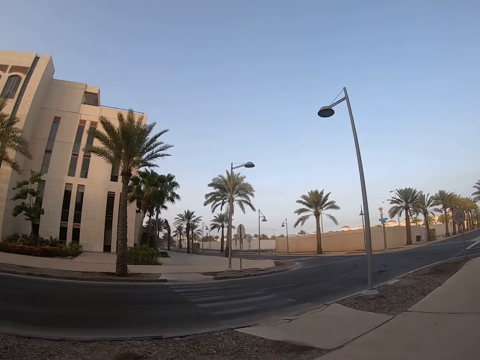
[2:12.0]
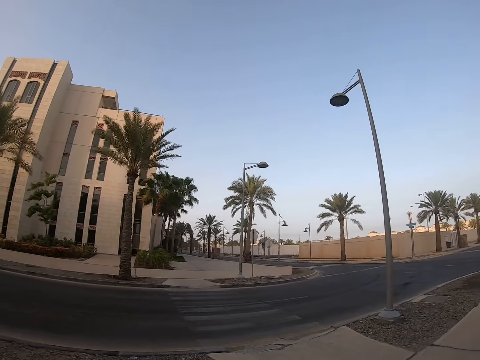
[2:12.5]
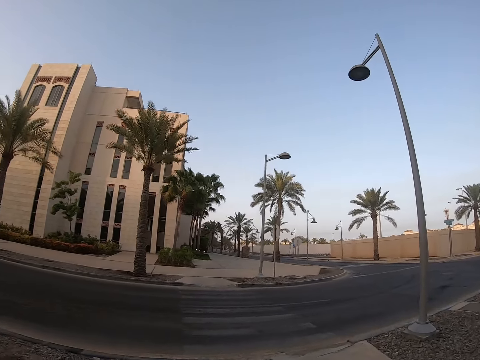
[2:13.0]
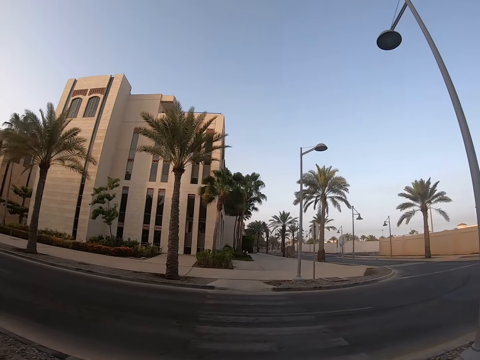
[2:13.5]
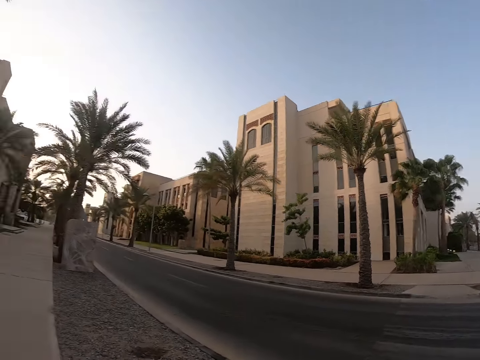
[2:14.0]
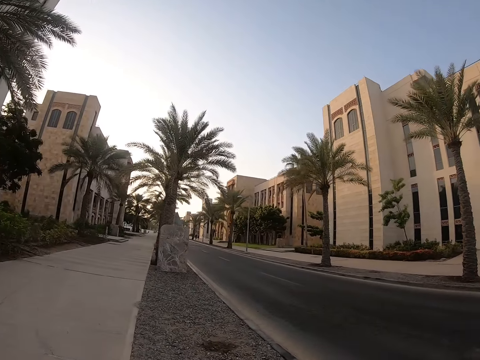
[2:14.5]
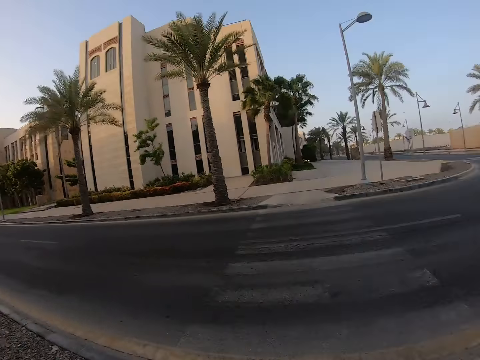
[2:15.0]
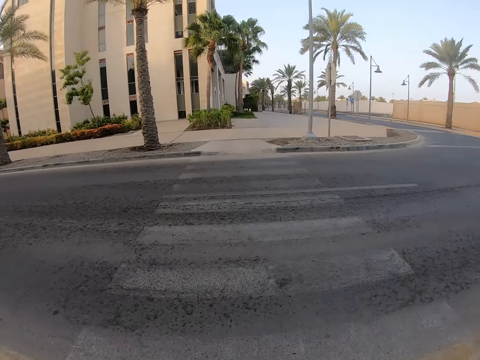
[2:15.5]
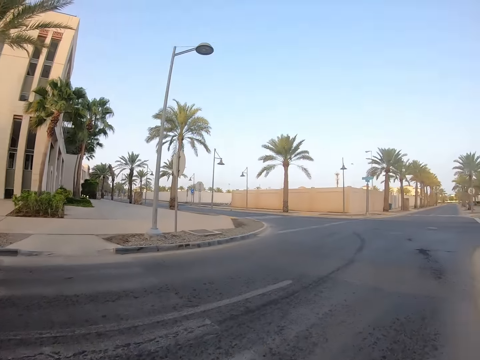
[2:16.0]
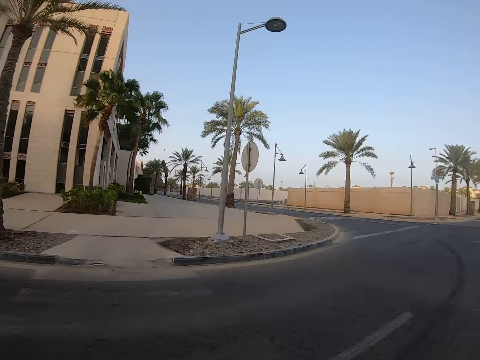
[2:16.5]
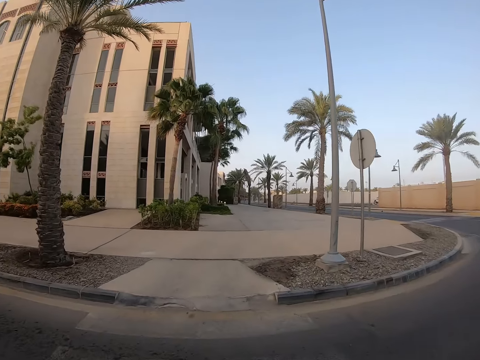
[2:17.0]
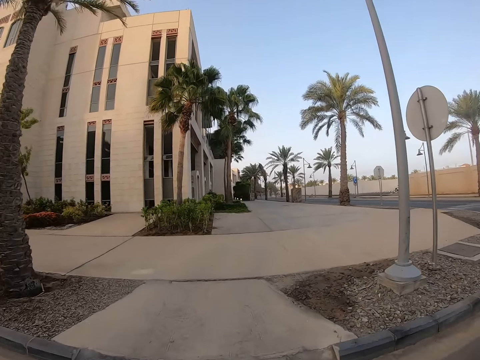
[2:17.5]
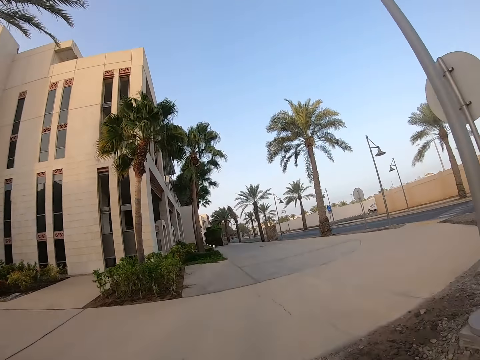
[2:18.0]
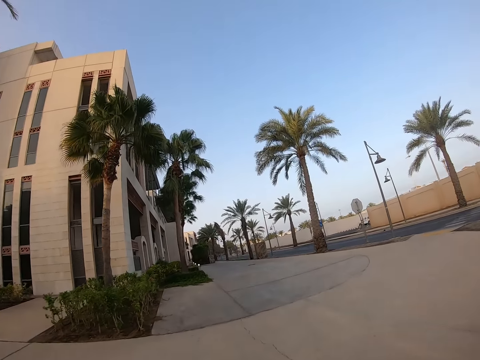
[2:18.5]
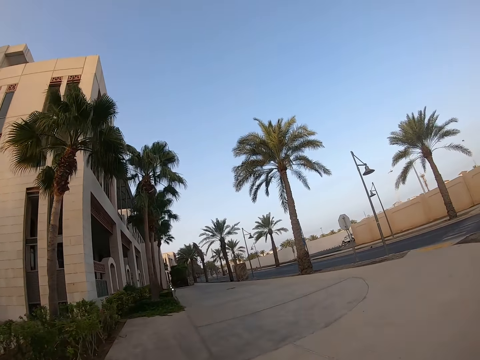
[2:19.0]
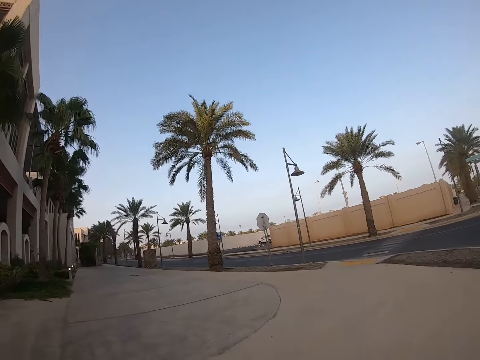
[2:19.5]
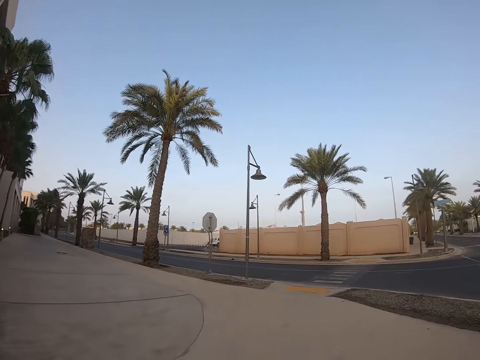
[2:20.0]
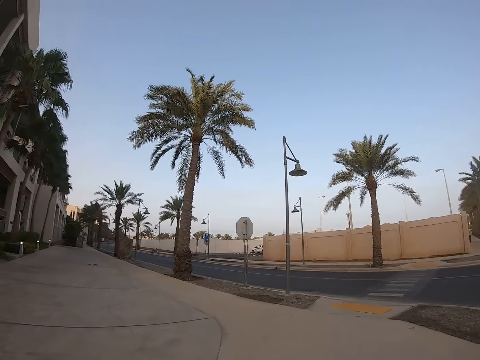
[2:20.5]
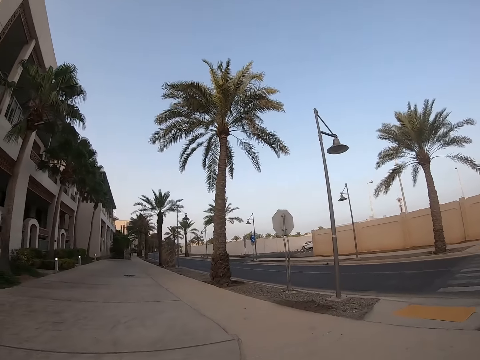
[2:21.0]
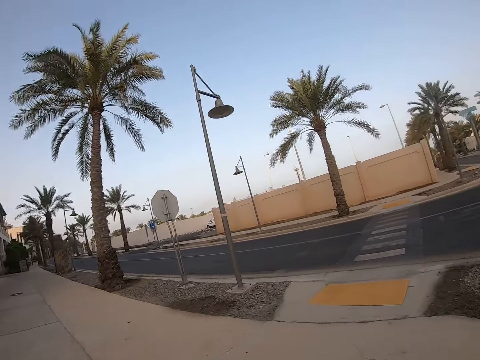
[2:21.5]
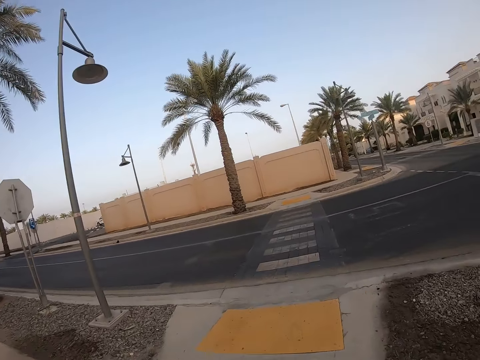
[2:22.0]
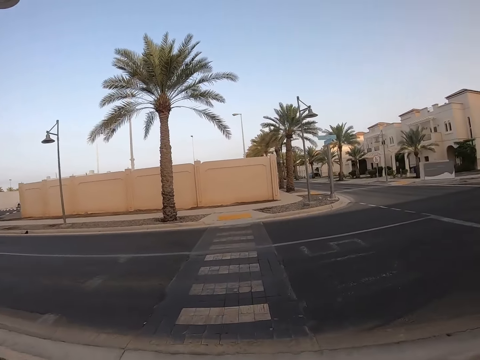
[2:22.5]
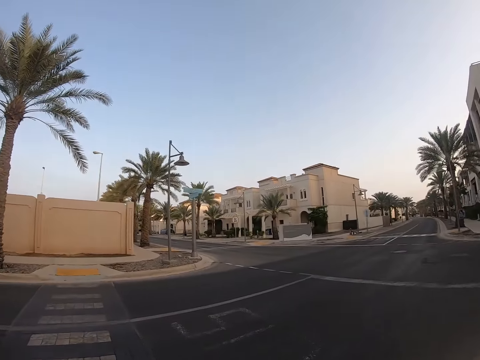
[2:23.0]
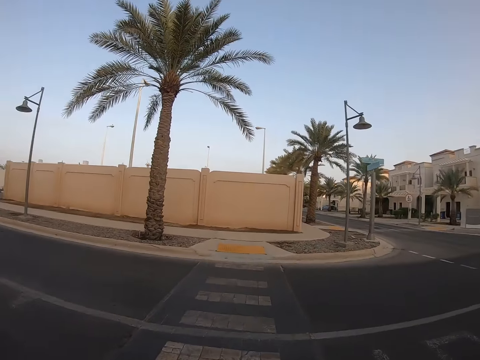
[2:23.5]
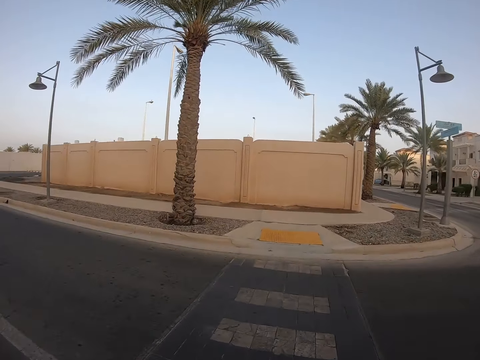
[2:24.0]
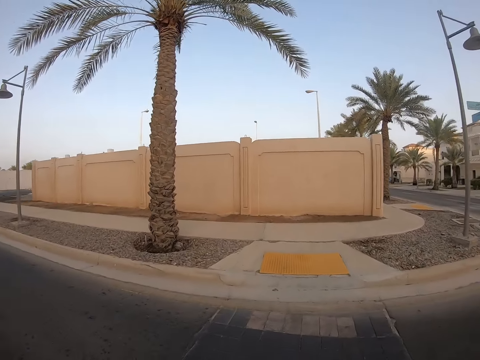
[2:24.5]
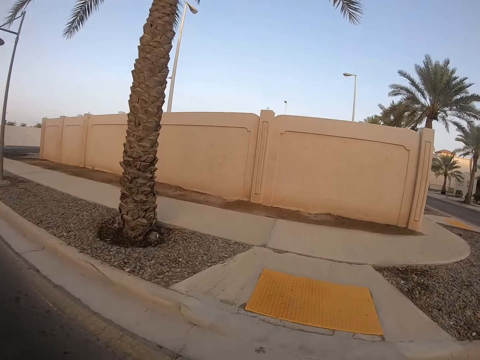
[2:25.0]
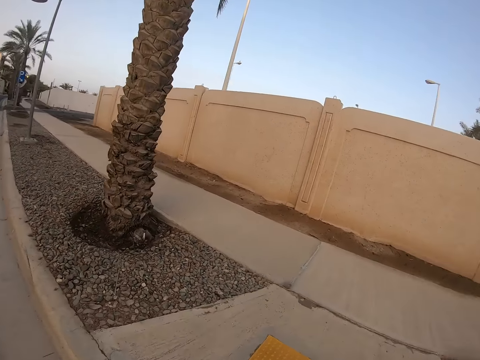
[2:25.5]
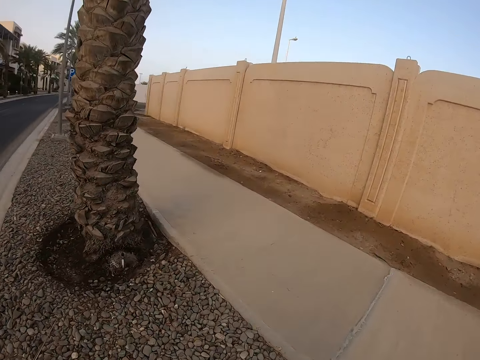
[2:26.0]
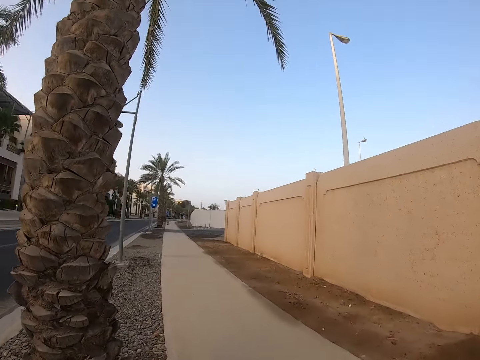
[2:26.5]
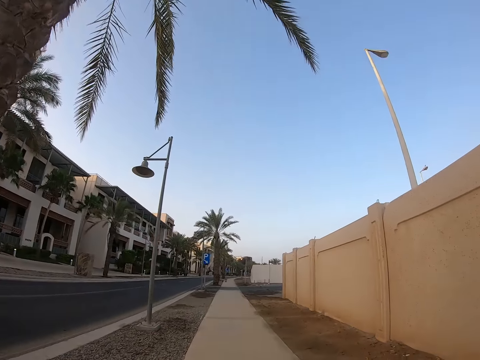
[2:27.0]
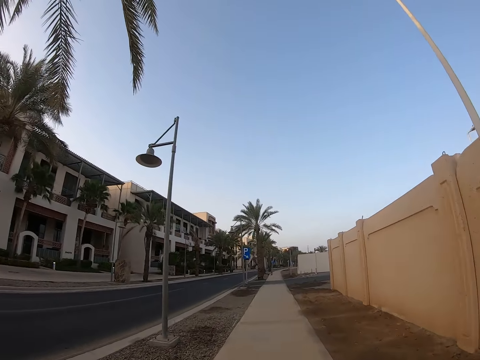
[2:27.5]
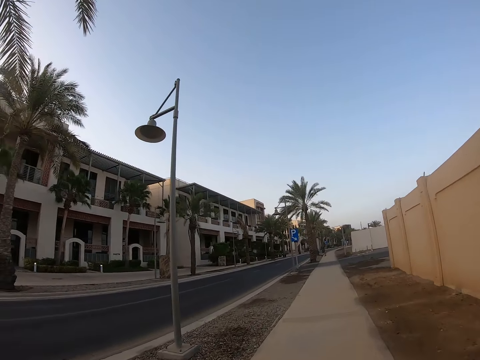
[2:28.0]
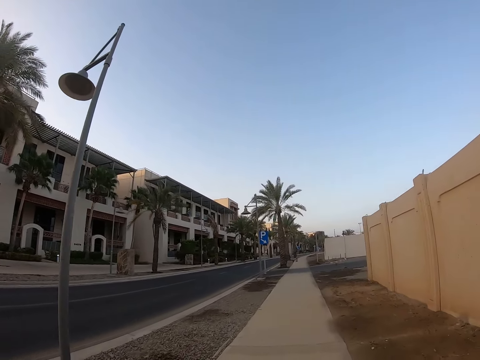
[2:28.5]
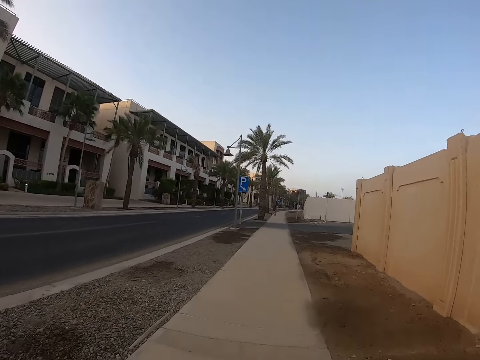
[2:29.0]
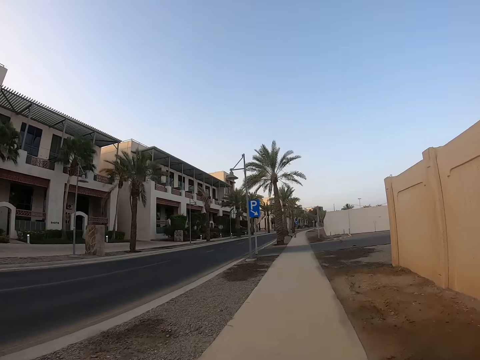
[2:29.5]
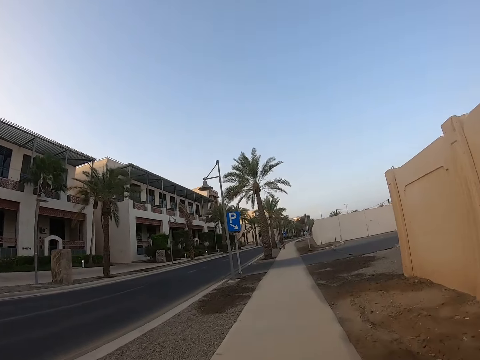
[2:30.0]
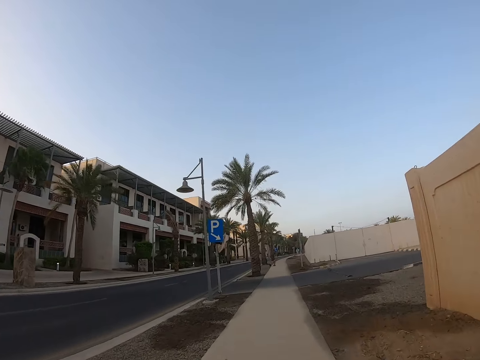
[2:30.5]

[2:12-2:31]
The camera wearer turns around. They look around. They run on the road. They turn around. They run on the pavement. They run on the road. They turn around. They run on the pavement.

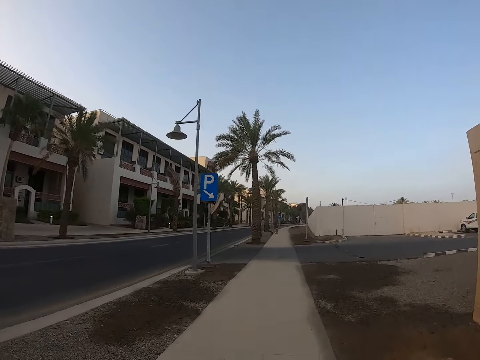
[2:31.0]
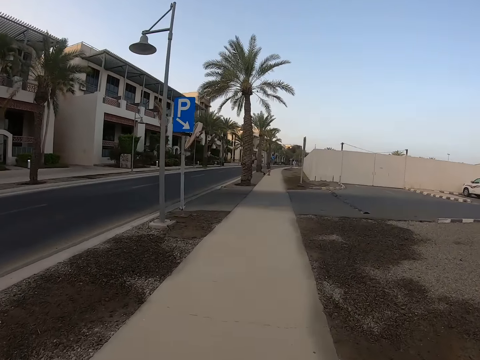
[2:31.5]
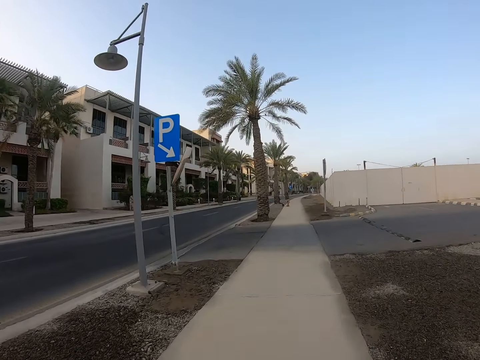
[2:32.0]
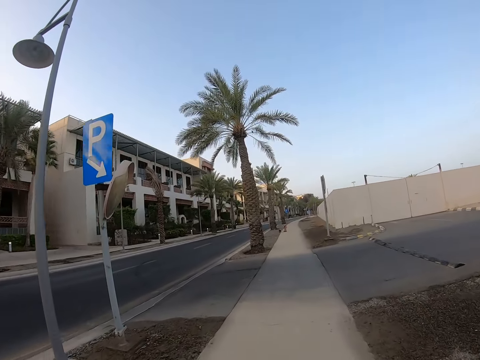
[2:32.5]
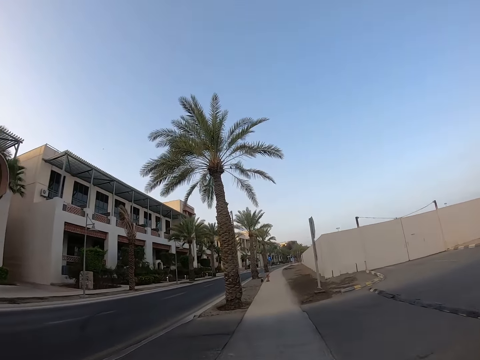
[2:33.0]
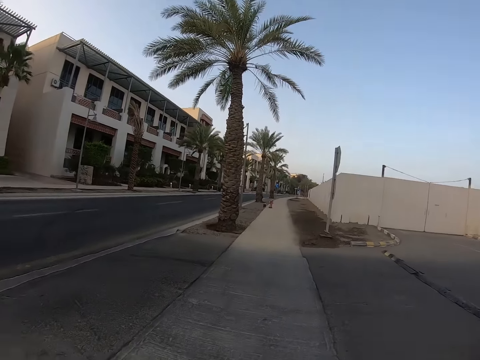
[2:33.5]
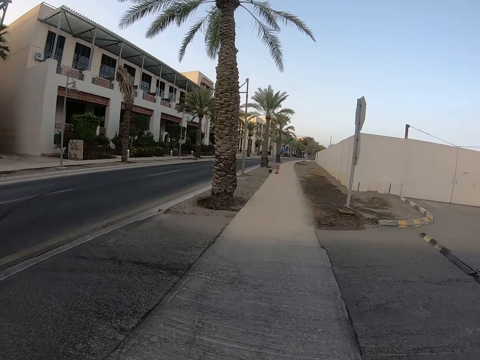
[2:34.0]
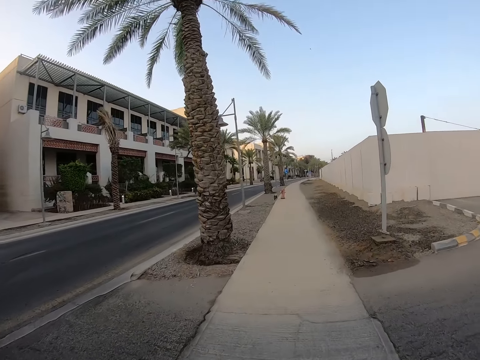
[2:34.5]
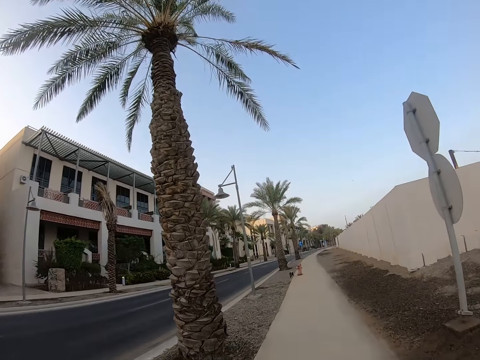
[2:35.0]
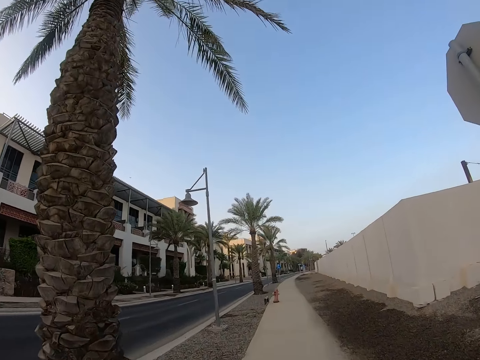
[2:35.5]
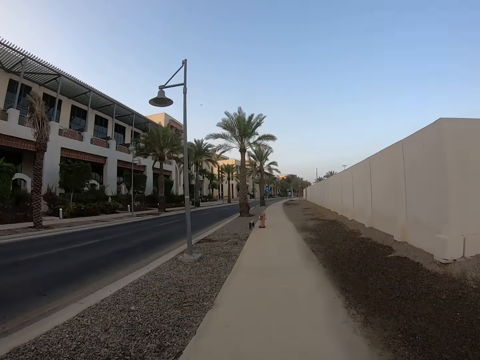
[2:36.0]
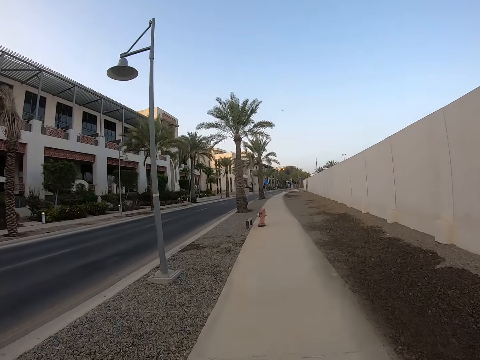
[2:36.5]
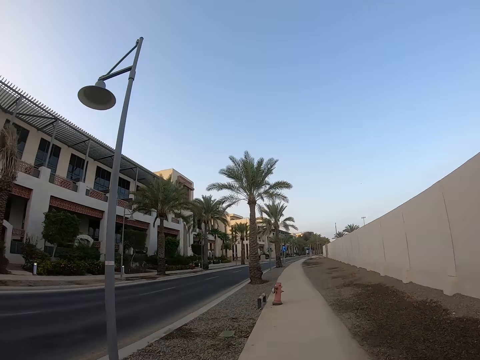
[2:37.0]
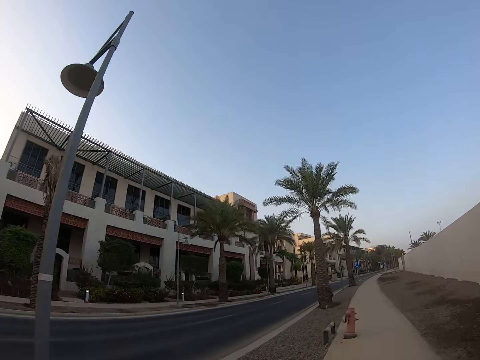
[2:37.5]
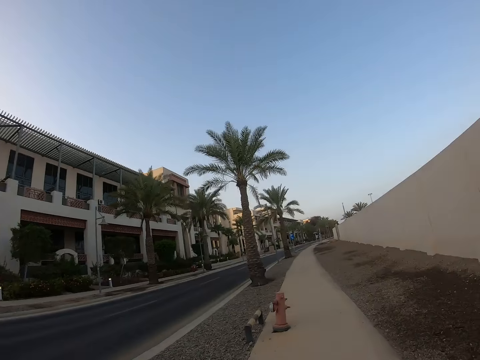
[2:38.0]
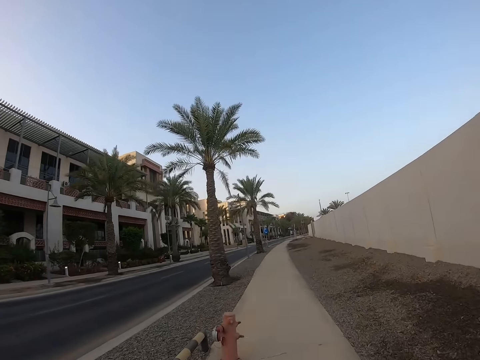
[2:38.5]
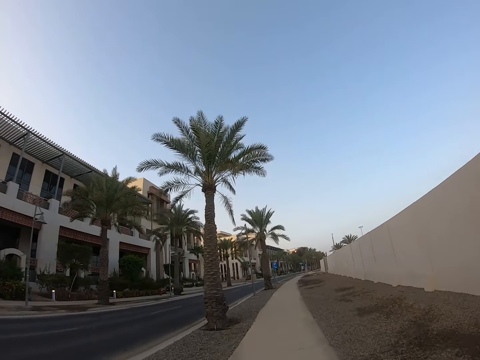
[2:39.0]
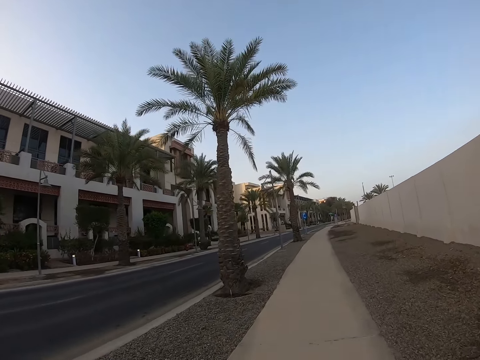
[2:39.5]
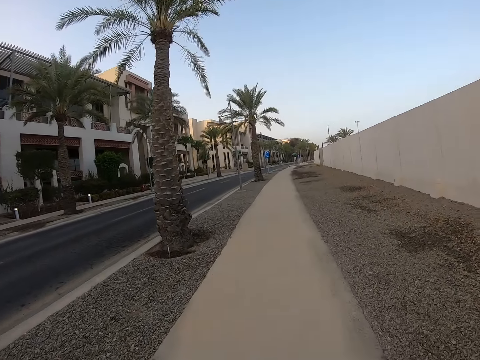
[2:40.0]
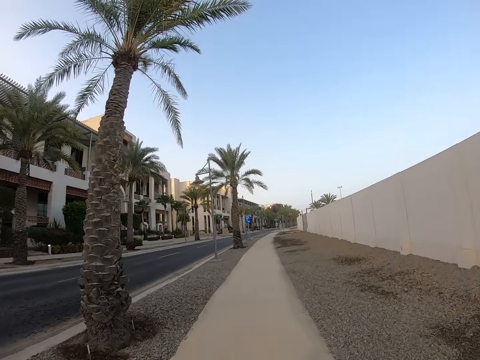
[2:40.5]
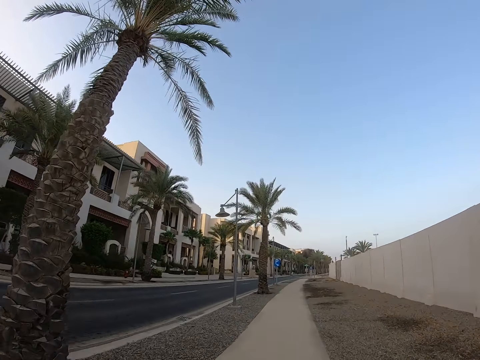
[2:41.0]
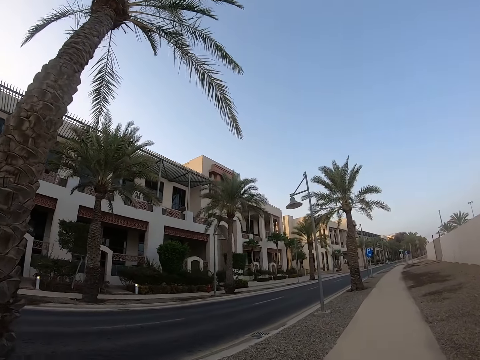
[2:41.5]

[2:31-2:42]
The camera wearer runs on the pavement. They look around. They run on the pavement.
